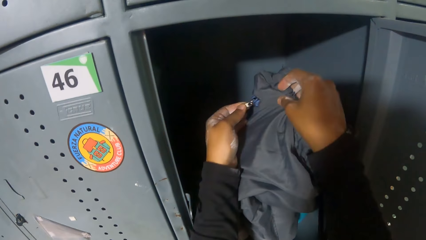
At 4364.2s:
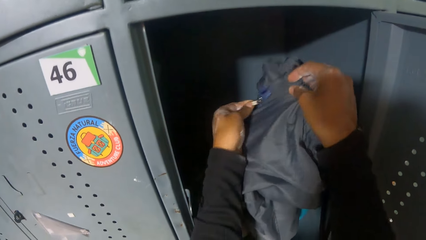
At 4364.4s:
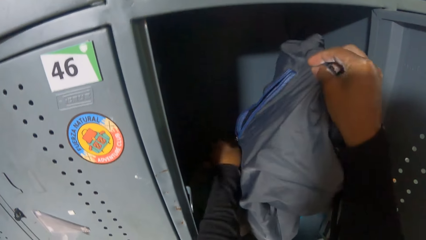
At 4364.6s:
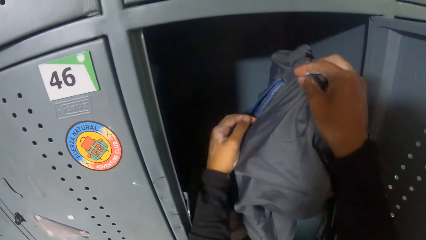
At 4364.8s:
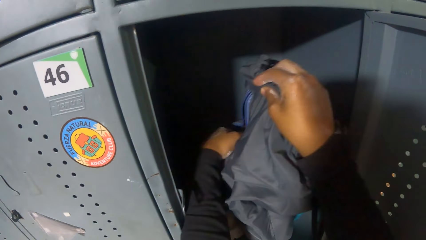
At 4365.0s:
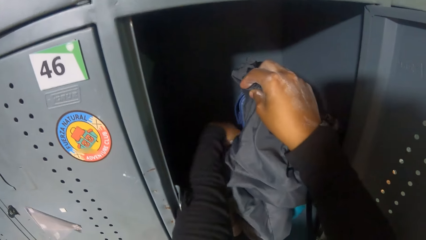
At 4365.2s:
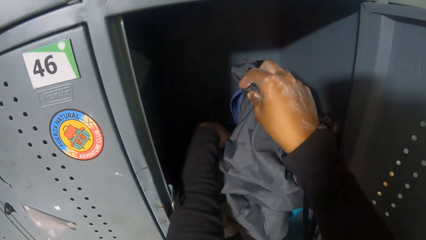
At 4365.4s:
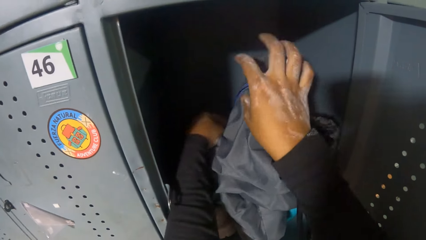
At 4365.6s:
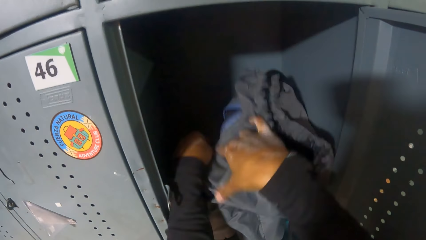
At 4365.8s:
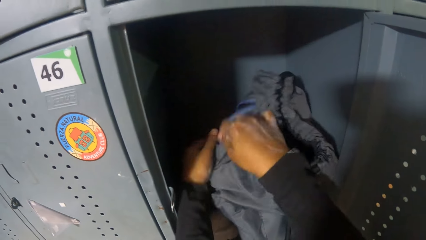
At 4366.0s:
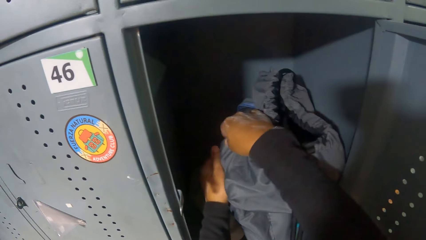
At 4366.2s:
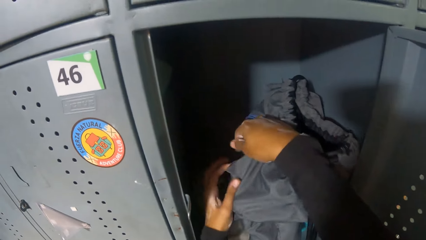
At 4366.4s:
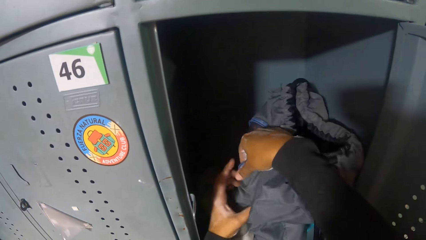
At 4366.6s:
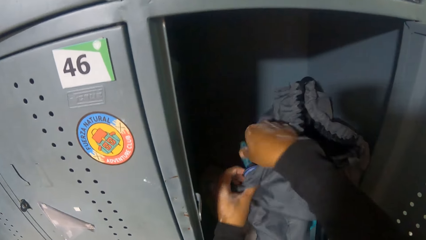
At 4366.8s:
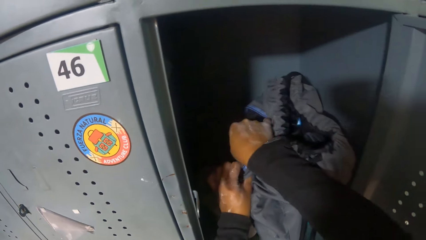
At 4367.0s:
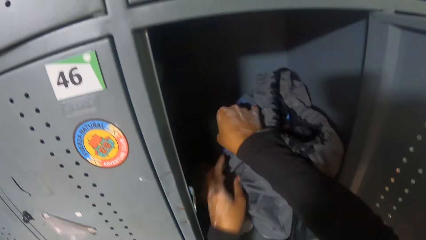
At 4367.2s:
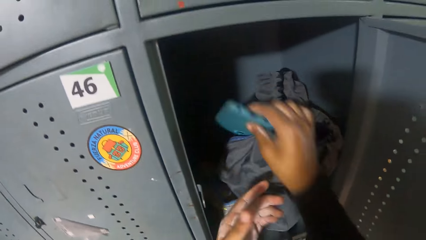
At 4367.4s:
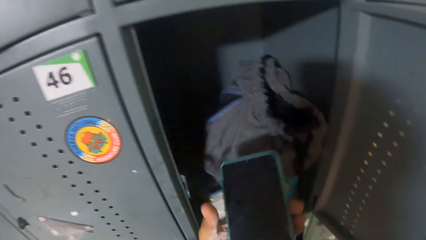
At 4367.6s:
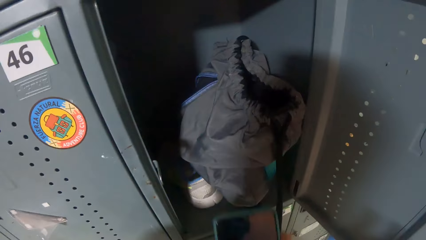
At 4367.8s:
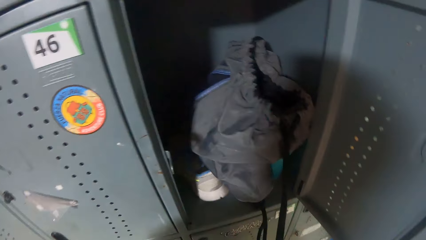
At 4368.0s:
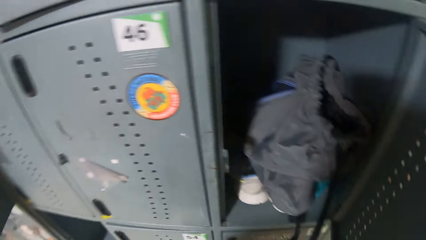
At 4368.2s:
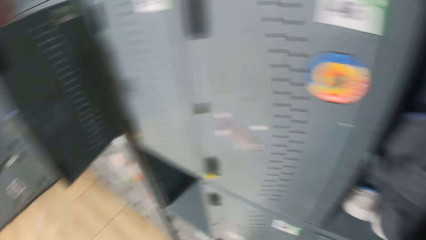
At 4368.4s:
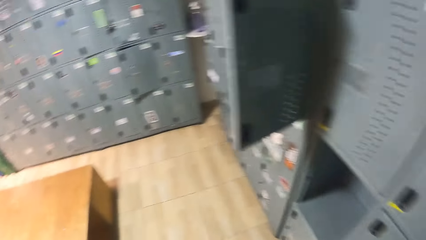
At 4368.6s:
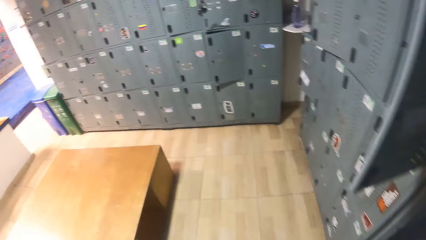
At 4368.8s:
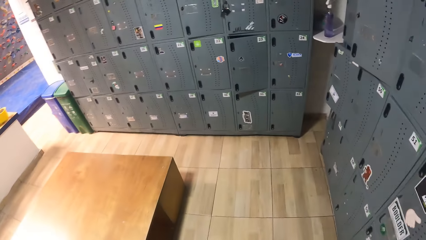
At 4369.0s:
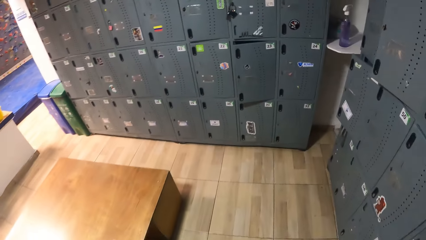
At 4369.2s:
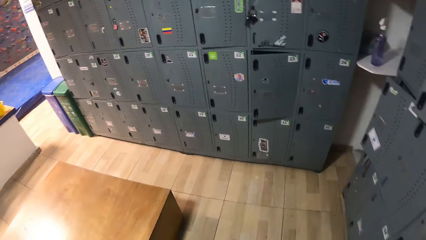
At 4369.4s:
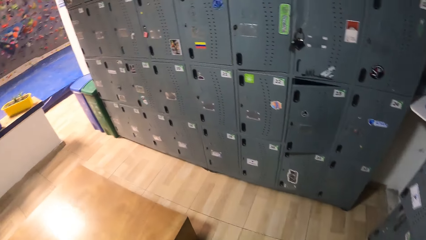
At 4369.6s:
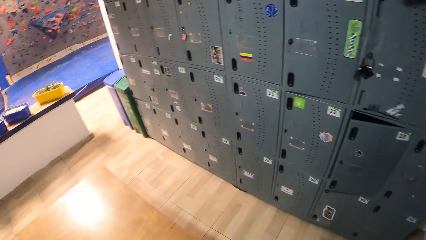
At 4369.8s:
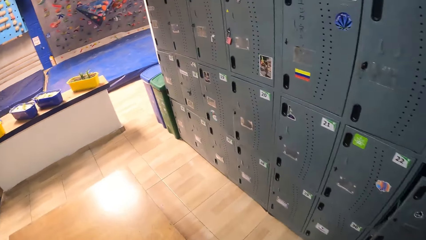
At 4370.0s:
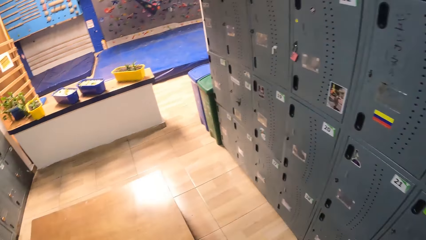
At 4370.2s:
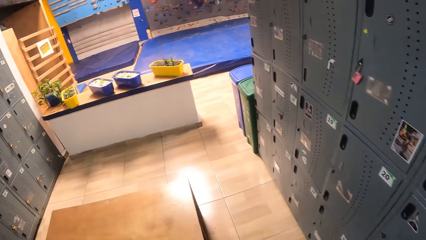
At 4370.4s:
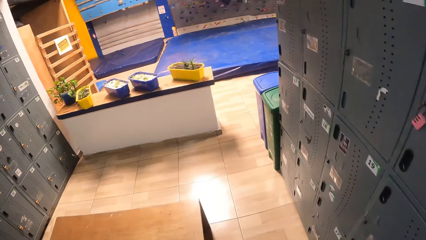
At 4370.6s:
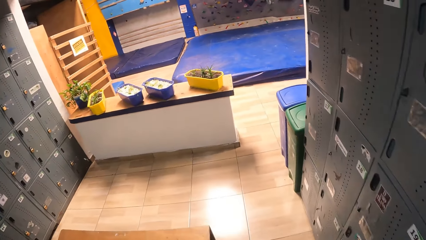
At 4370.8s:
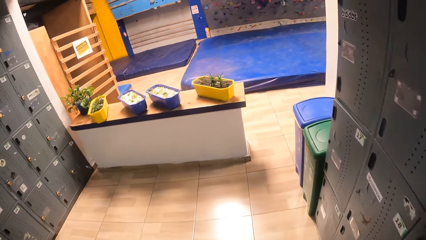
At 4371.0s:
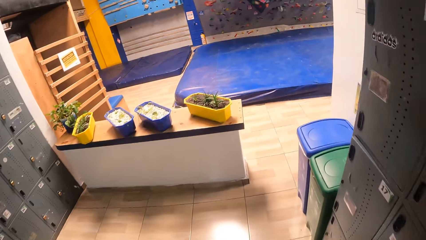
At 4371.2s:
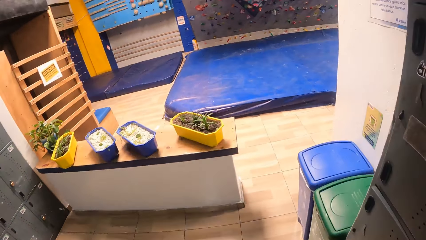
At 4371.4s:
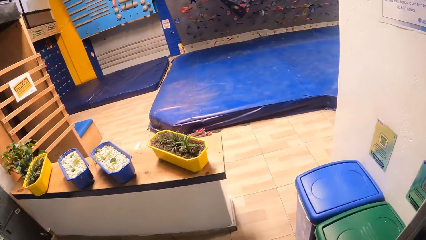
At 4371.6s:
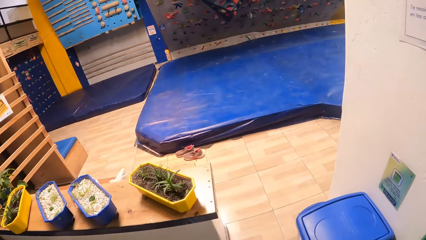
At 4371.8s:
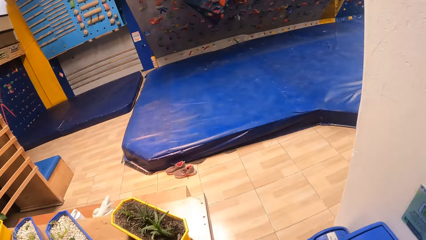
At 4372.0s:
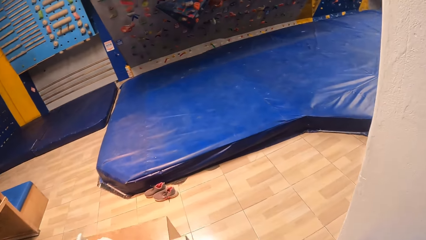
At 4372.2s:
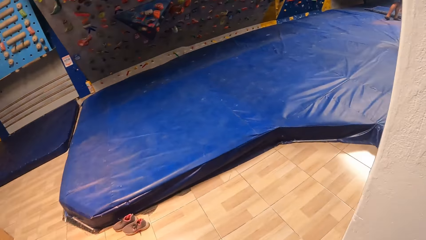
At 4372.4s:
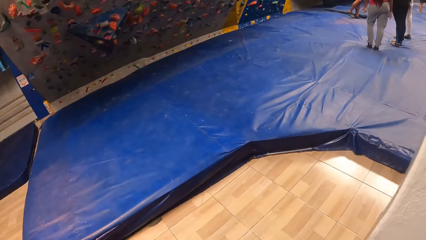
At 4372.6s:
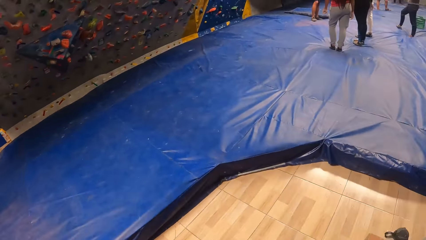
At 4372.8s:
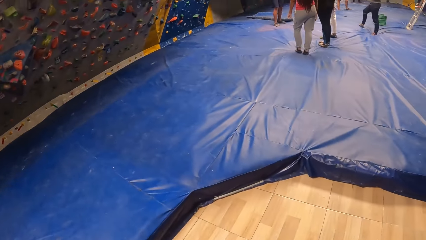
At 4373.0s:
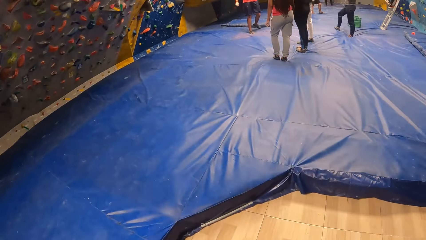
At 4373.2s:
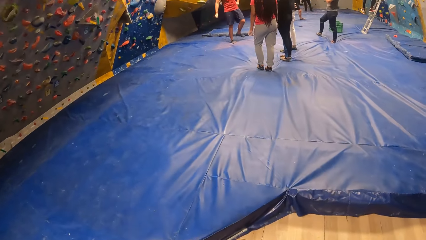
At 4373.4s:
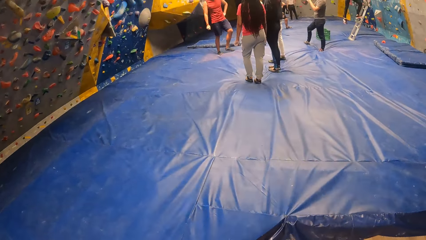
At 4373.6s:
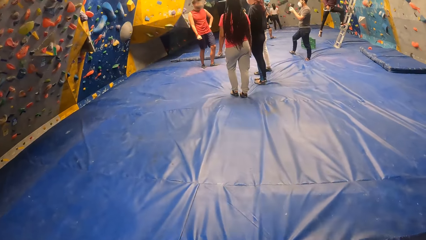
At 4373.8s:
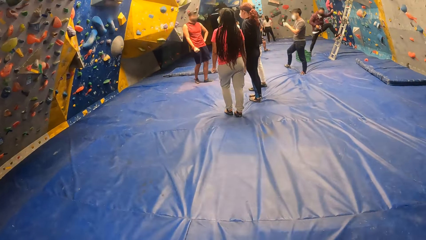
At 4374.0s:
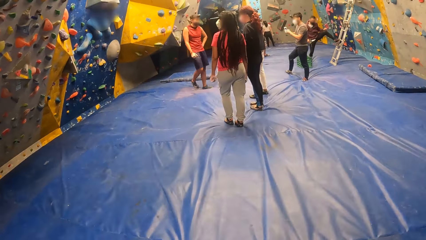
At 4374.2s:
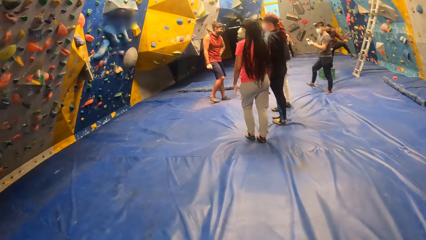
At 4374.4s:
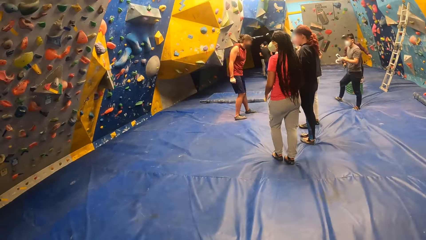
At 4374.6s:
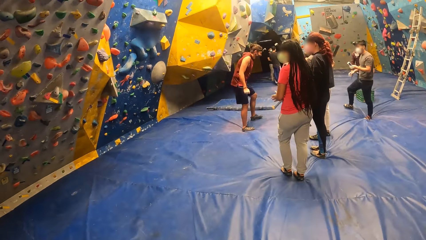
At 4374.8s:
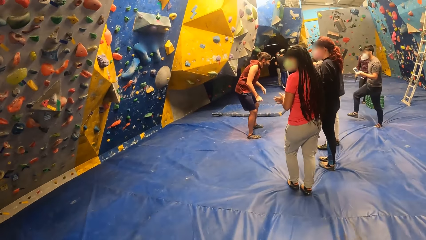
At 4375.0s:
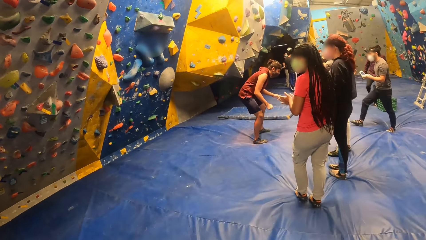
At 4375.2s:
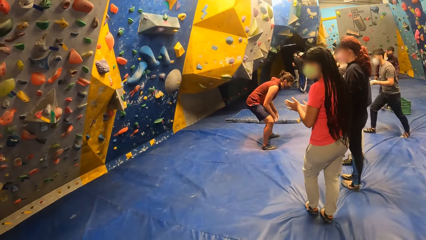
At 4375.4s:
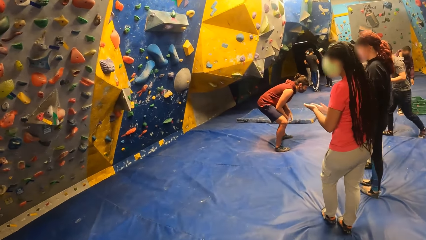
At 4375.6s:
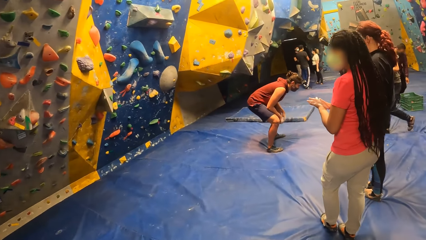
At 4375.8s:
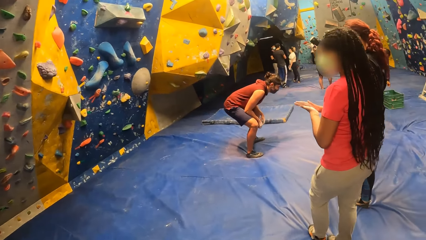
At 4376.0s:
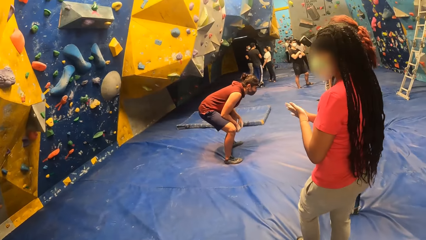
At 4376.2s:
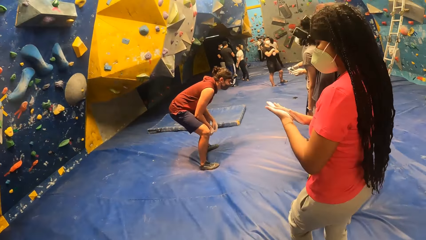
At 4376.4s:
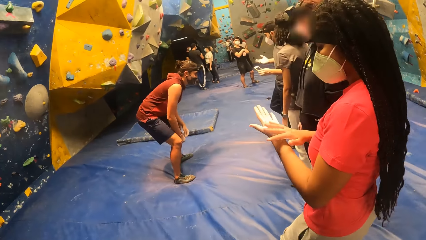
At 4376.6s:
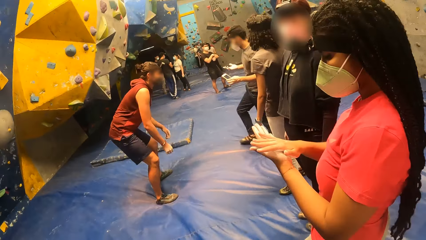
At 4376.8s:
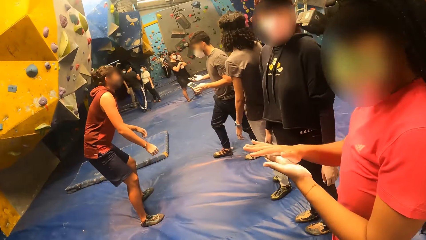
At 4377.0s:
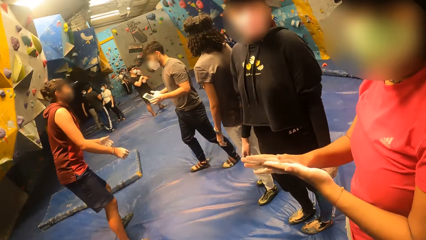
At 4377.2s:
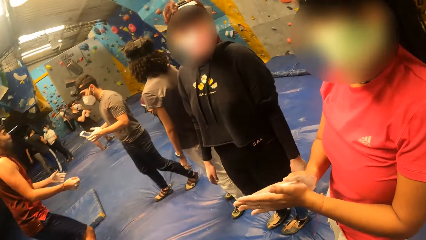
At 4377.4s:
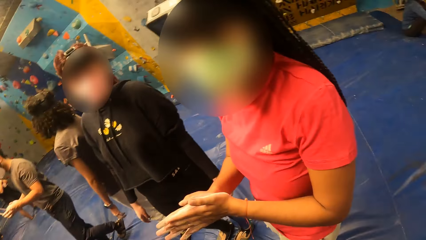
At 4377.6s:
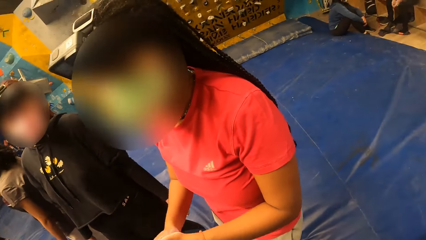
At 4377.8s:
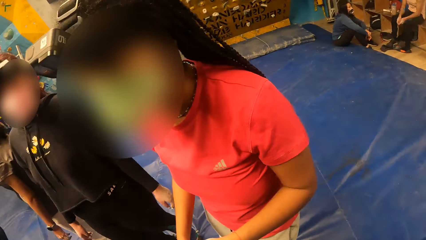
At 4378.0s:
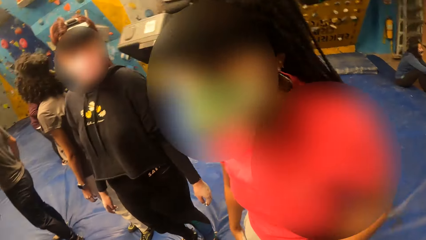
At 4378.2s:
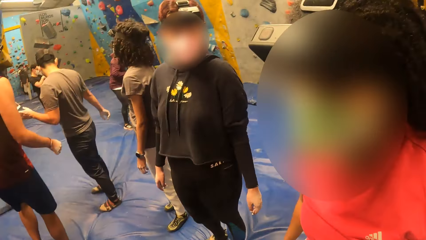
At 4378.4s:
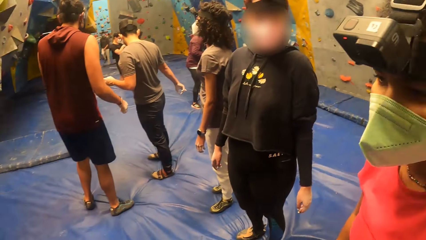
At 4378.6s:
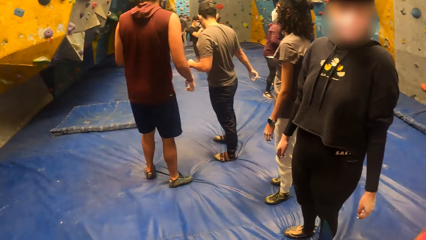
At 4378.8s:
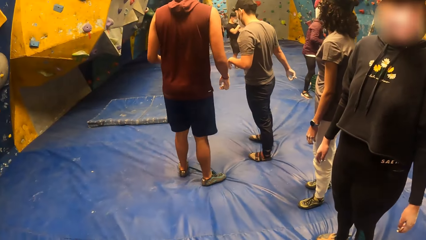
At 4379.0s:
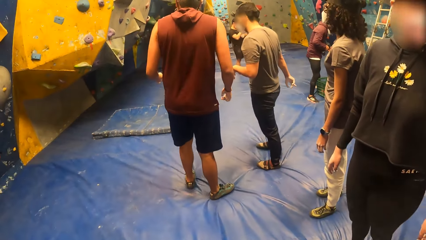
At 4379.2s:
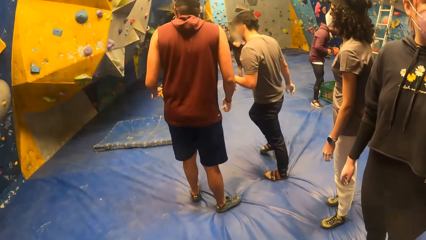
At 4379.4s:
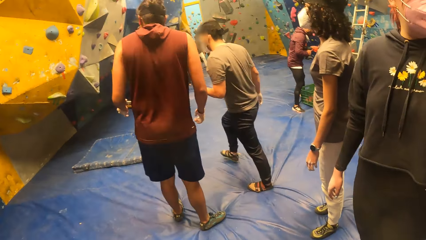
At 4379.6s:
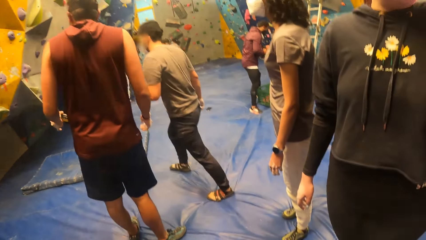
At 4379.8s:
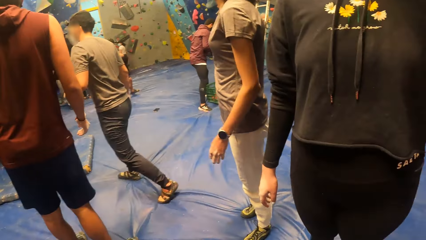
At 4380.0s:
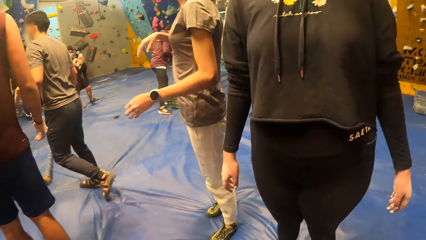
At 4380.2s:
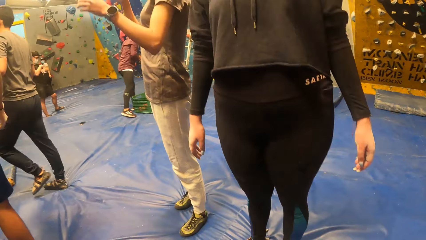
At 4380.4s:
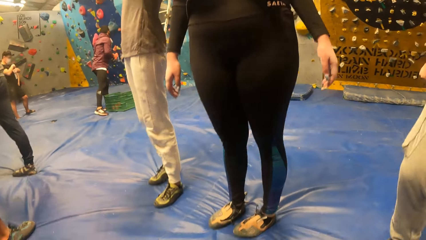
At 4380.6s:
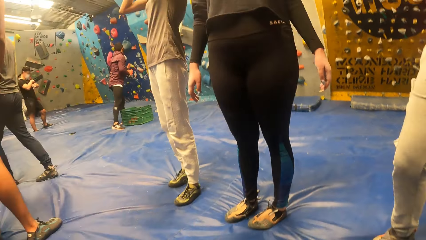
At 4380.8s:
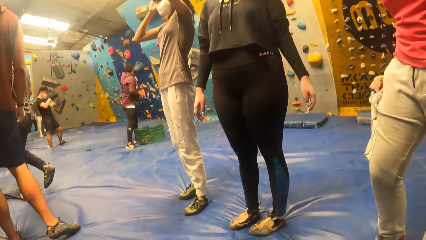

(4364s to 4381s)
The camera wearer unzips a grey bag with both hands. They remove a phone from the grey bag with both hands. They turn in the room and walk in the room. A person walks in the room. Another person jumps down the ladder. A woman rubs hand cream in both hands. The first person bends. A third person walks towards the first person. The third person walks in the room. The camera wearer sits on the crash pad.
